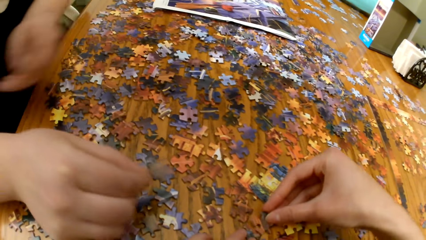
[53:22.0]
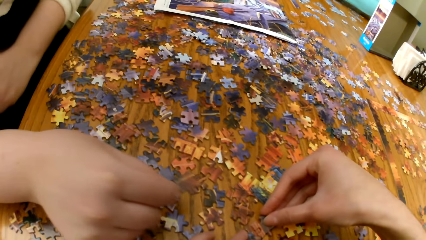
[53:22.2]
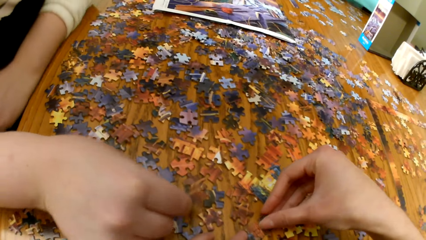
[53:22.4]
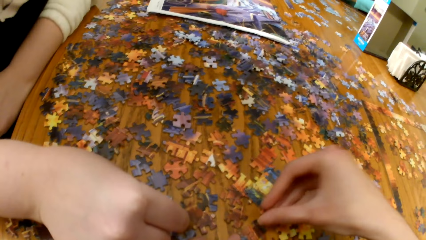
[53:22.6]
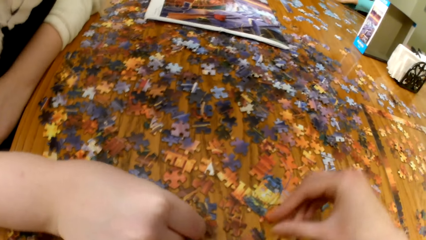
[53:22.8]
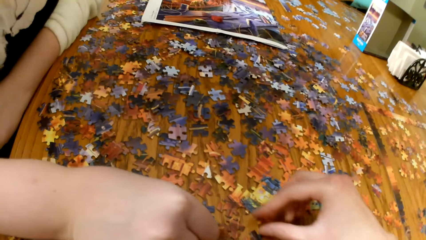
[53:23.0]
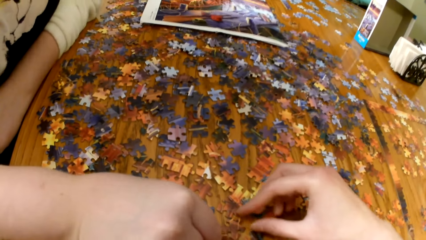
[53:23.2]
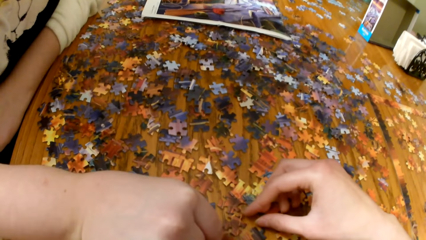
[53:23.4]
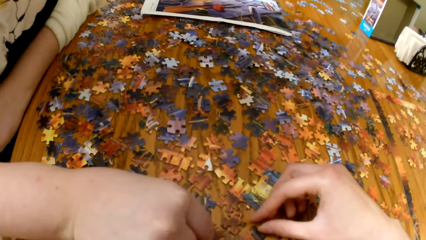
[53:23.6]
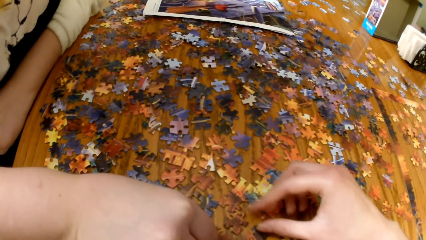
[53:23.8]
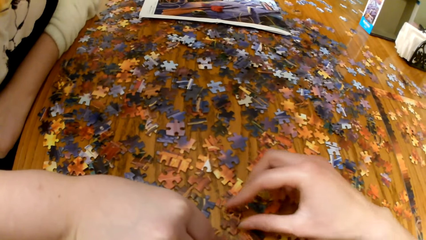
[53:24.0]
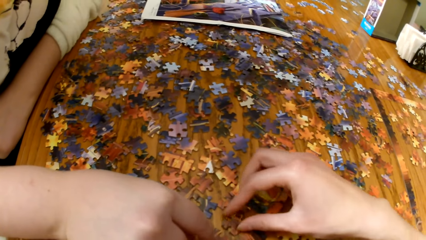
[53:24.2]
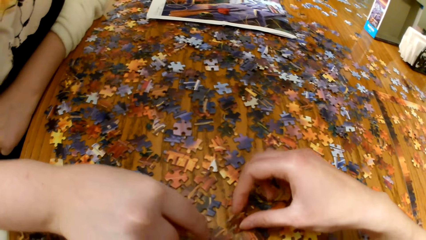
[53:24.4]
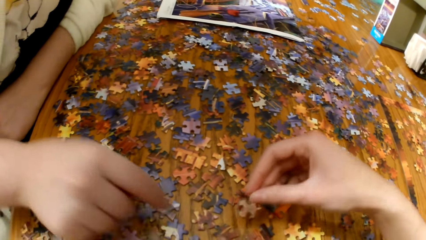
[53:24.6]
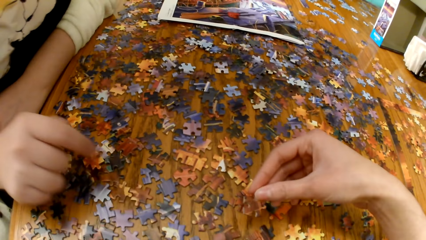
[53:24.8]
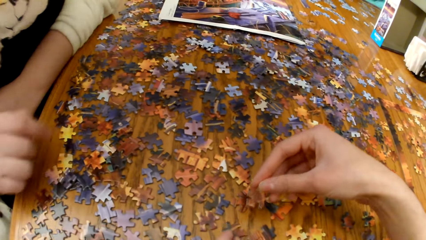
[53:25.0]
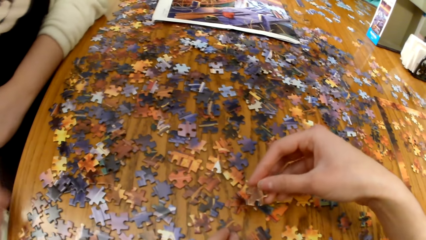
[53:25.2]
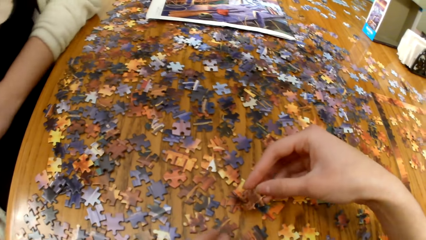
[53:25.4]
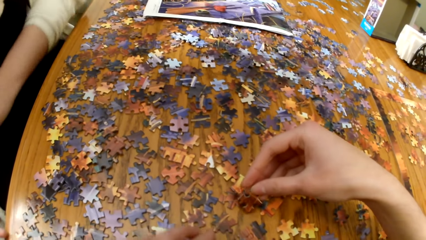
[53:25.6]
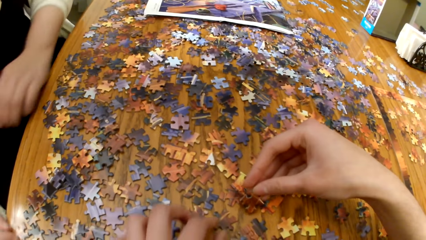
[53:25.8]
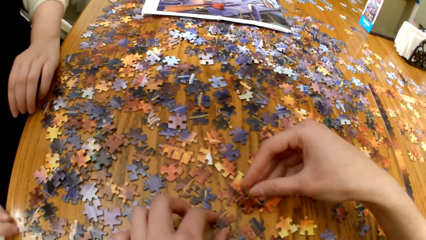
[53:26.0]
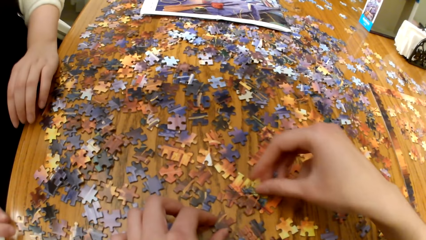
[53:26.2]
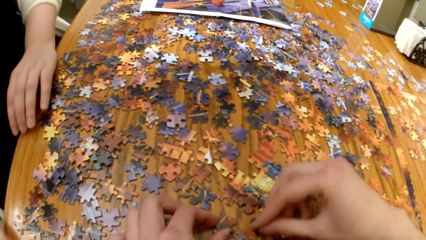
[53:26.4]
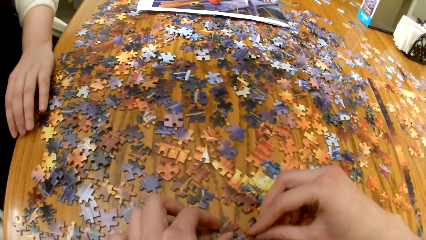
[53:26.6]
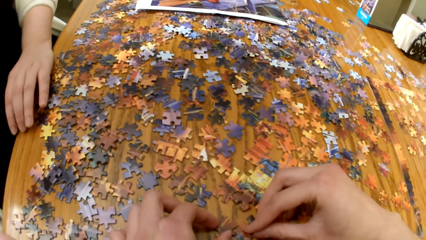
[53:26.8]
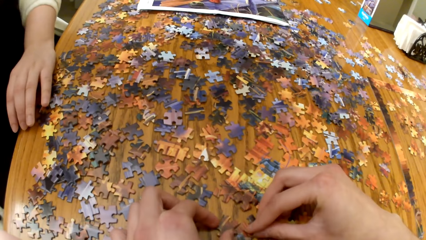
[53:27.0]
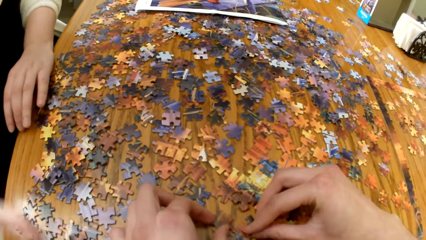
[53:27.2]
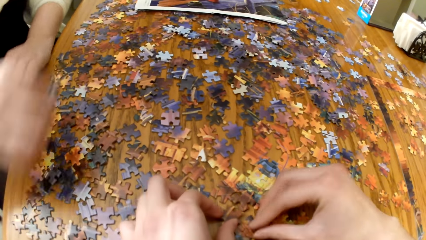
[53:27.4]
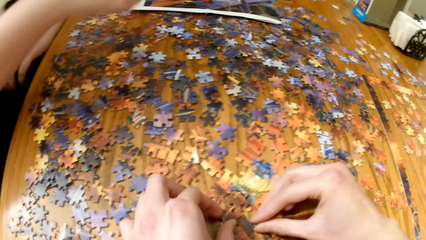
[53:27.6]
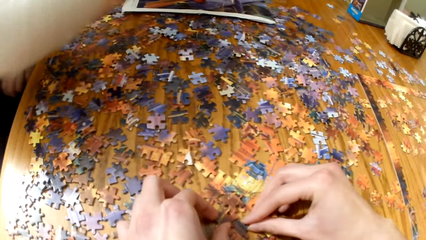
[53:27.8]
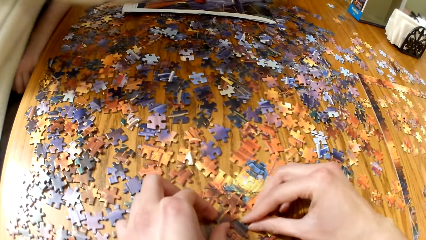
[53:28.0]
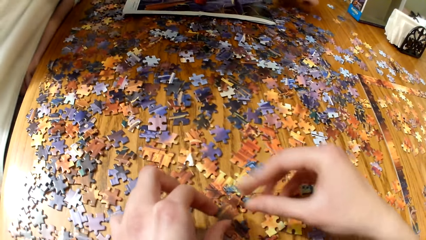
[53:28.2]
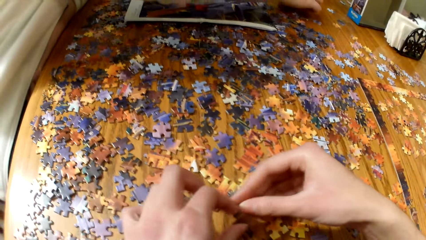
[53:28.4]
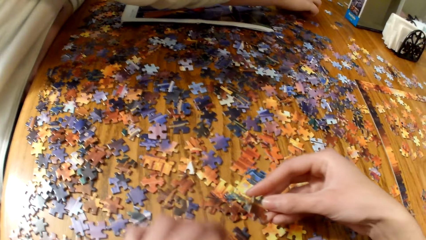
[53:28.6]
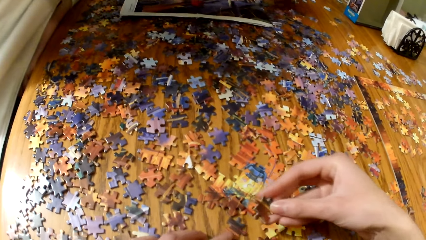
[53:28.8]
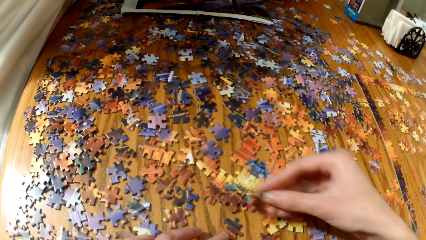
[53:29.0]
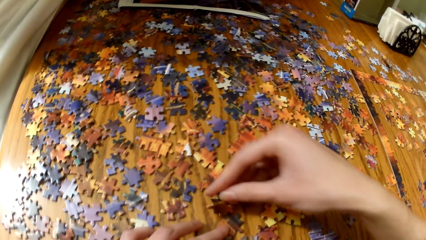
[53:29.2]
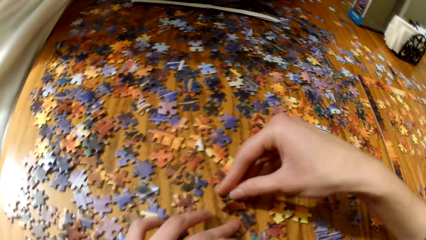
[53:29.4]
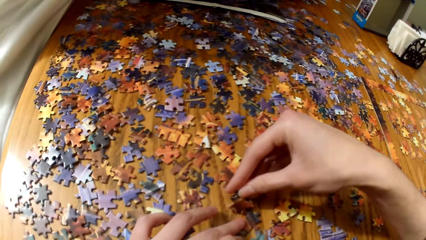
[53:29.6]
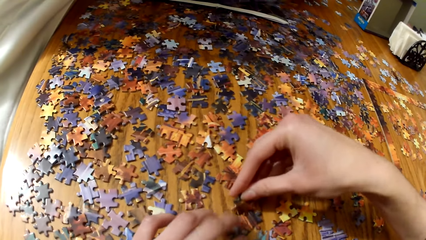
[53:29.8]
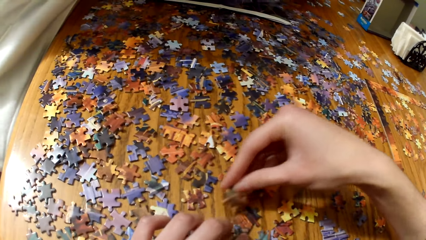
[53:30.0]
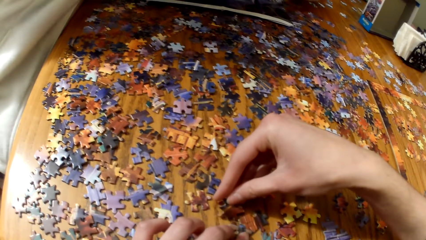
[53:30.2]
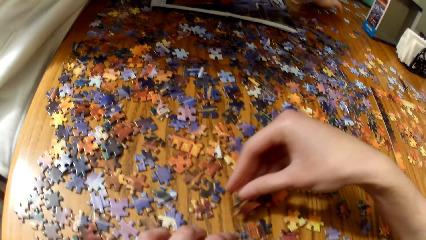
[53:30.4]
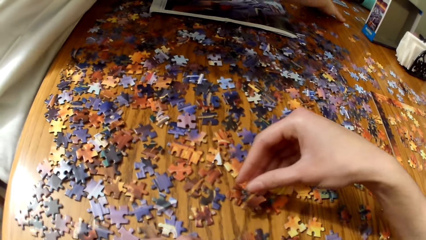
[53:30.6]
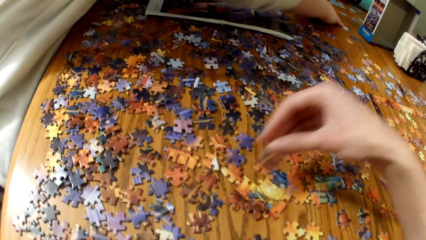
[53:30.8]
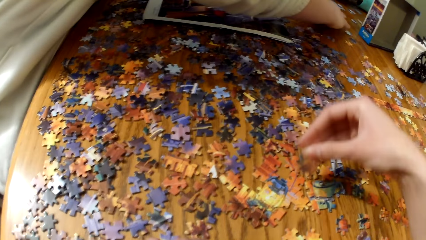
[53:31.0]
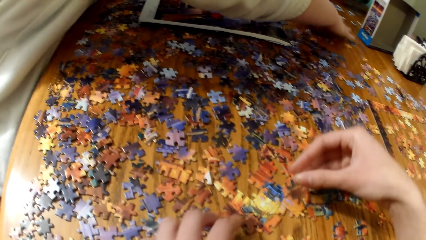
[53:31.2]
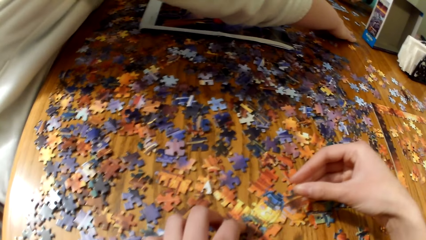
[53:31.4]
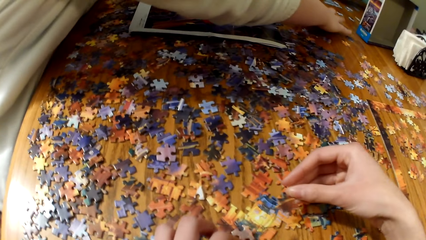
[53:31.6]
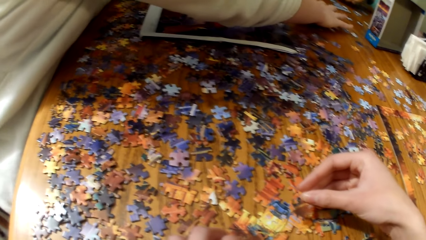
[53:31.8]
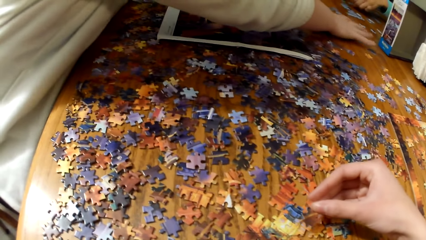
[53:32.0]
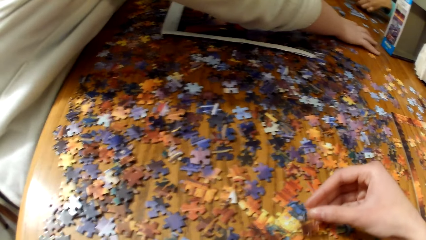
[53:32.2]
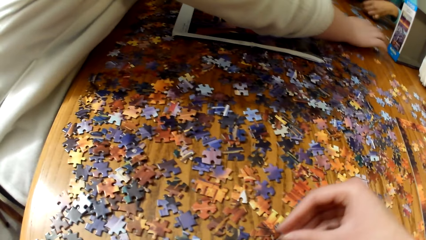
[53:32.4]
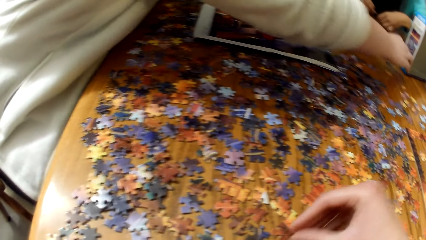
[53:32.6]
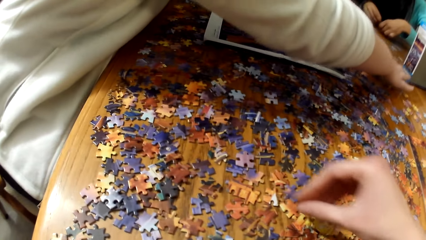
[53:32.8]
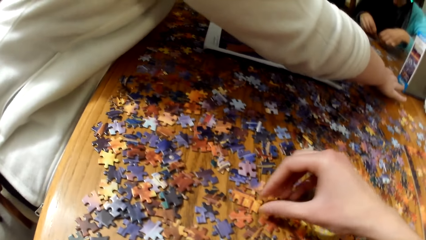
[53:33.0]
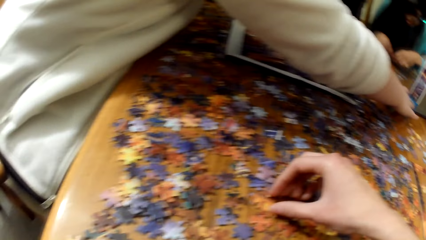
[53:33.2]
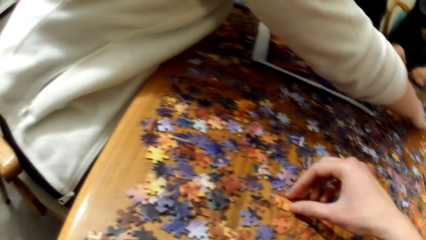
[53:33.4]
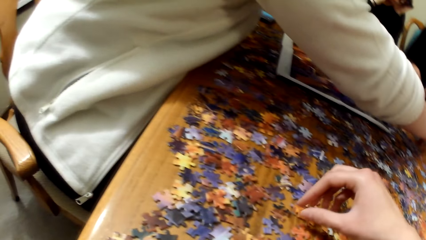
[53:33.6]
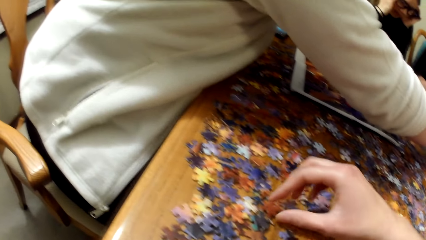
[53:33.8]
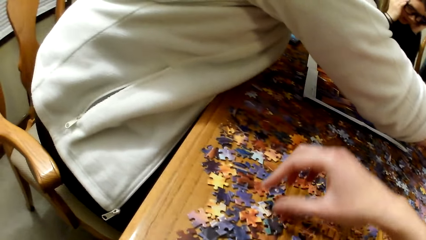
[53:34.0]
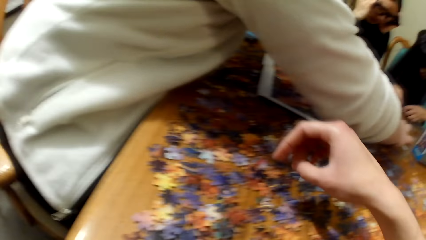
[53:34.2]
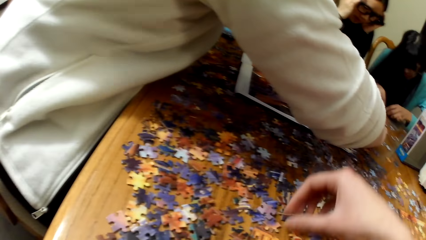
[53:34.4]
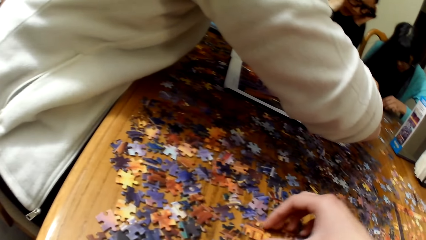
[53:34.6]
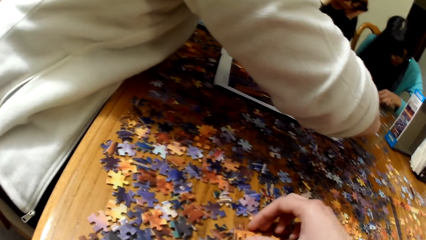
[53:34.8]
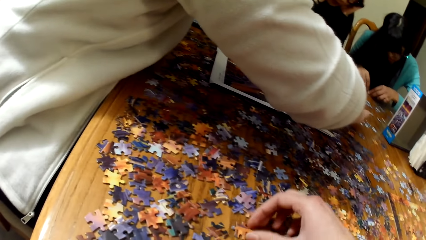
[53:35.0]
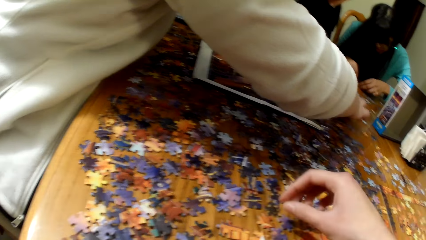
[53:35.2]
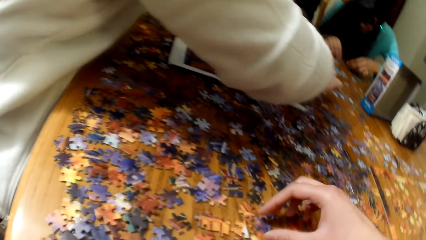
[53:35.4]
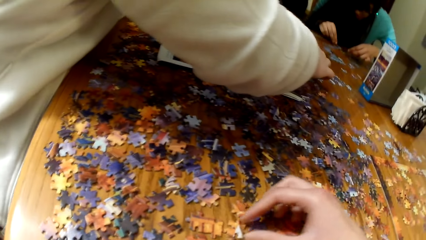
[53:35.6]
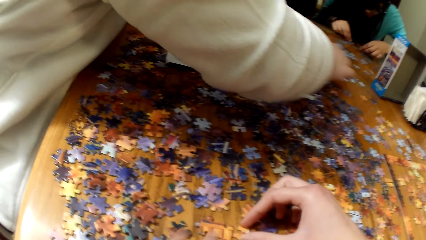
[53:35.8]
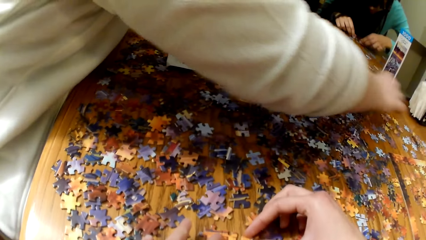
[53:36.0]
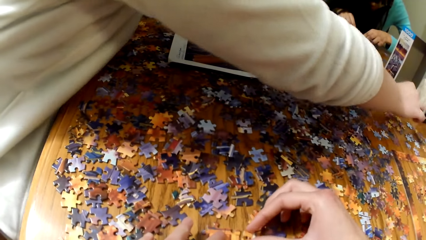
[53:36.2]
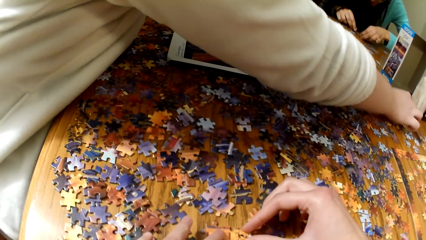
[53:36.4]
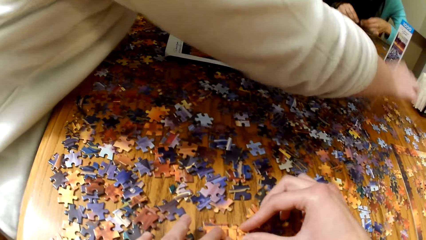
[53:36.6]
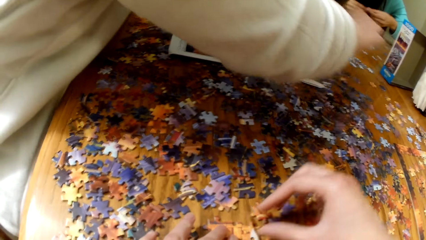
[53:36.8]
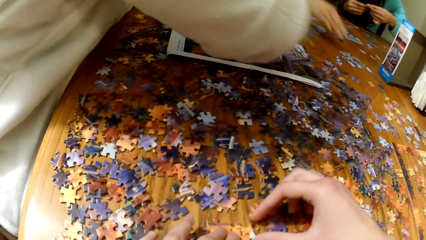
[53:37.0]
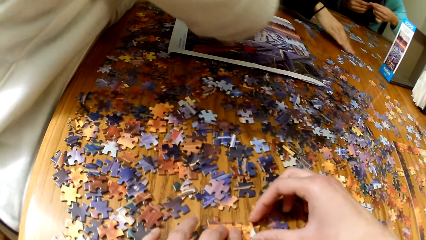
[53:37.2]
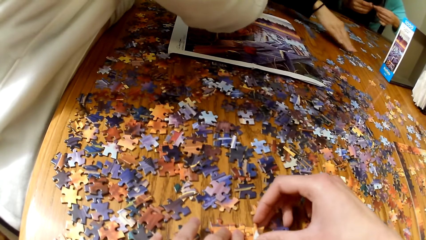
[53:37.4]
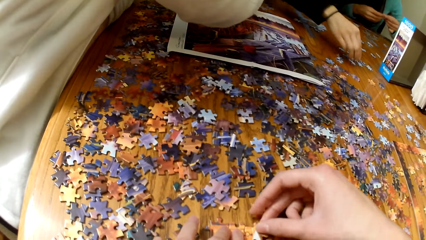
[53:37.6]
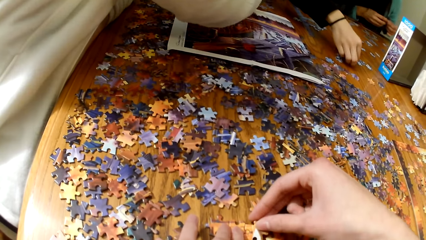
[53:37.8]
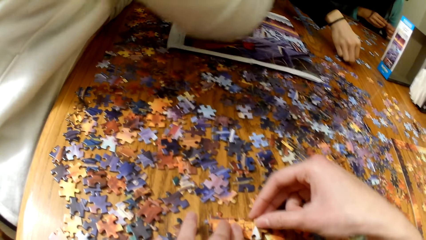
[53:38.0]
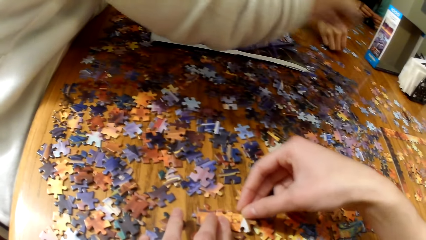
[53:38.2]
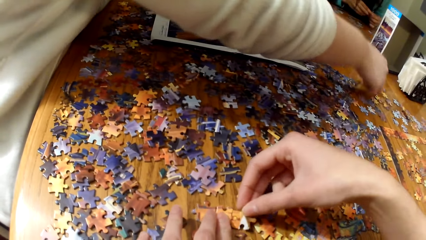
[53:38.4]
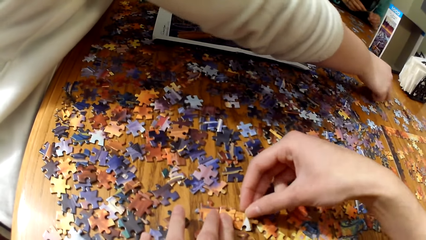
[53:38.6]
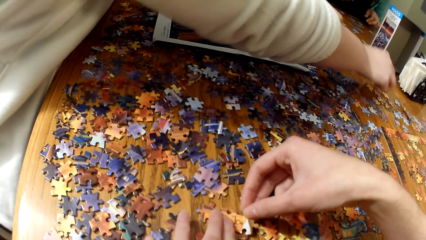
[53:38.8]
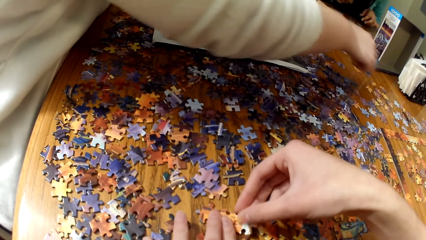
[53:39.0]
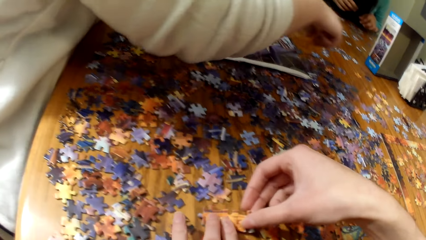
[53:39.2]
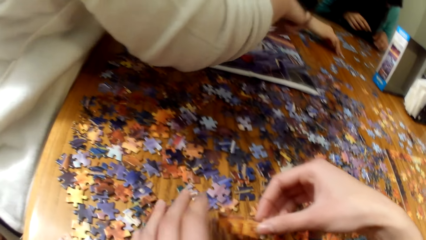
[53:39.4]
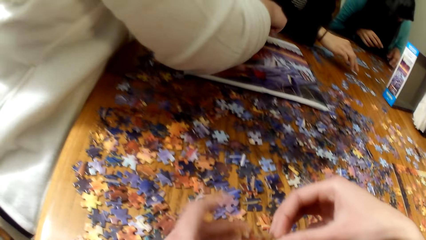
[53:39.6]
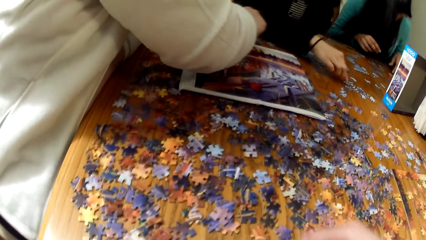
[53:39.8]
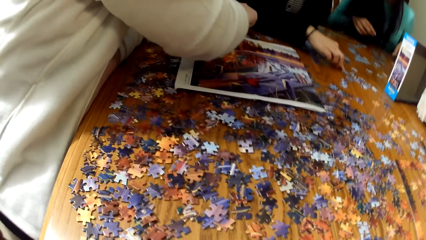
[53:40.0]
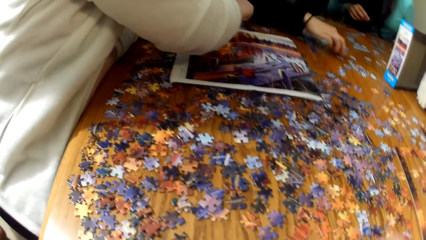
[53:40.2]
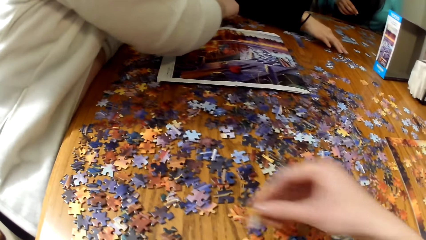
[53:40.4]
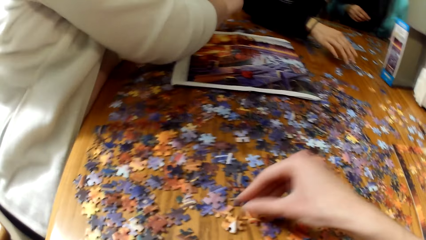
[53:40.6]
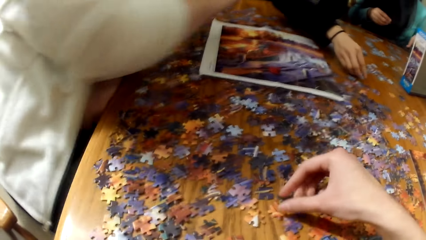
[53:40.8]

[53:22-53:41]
The camera wearer plays the jigsaw puzzle. A lady picks puzzle pieces from the table. The camera wearer plays the jigsaw puzzle.
